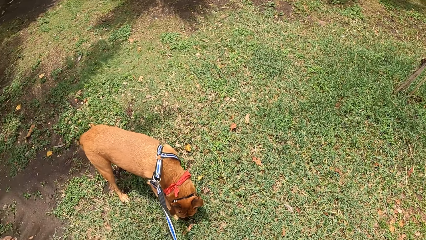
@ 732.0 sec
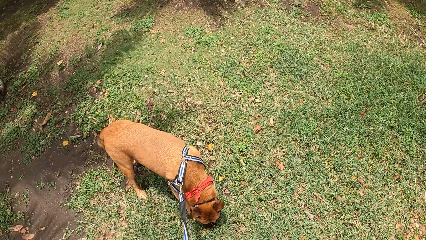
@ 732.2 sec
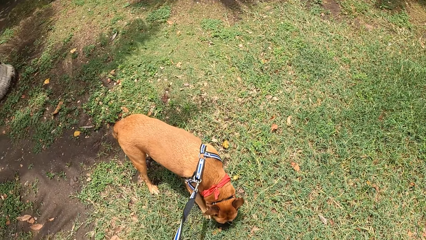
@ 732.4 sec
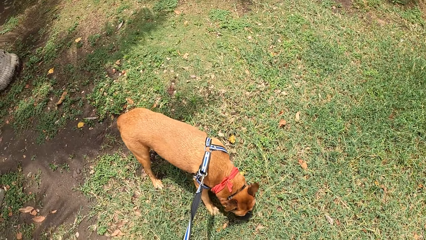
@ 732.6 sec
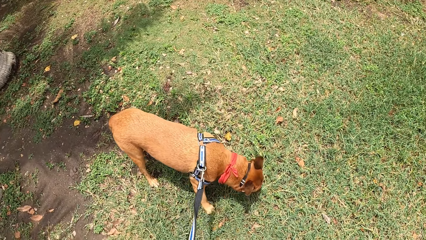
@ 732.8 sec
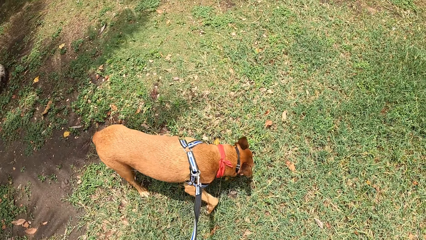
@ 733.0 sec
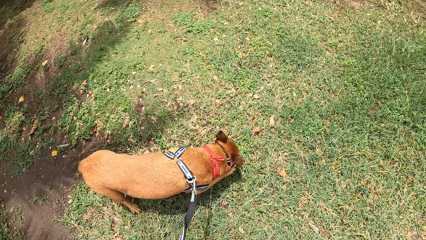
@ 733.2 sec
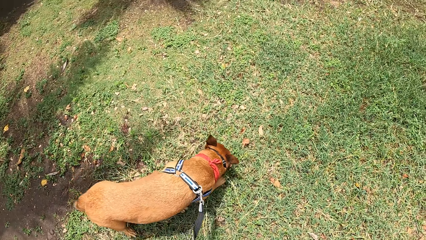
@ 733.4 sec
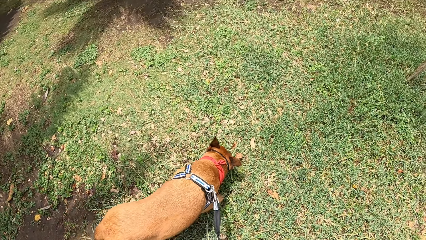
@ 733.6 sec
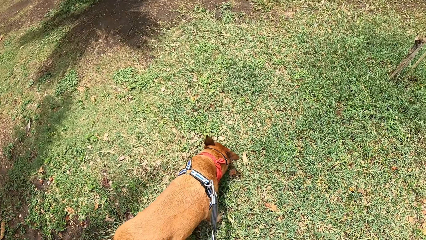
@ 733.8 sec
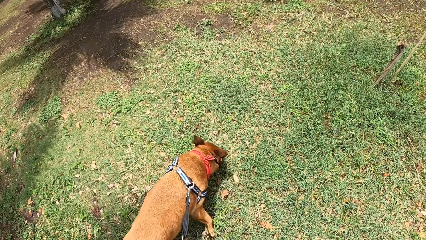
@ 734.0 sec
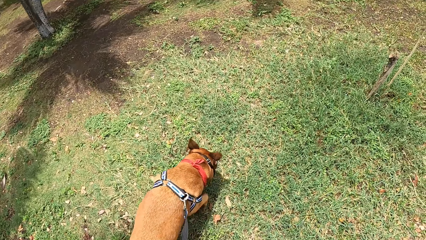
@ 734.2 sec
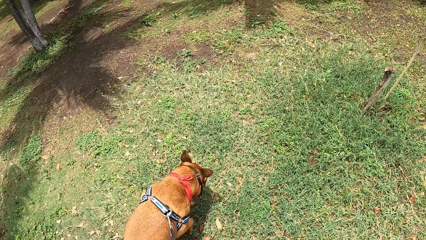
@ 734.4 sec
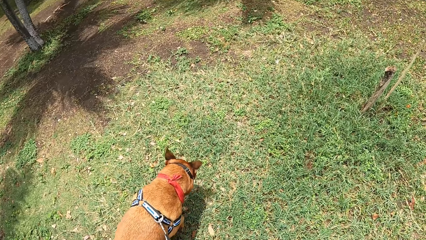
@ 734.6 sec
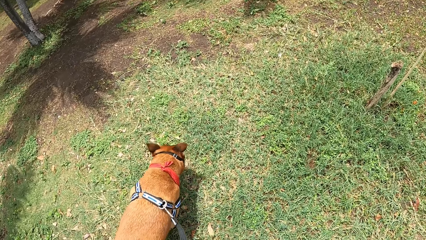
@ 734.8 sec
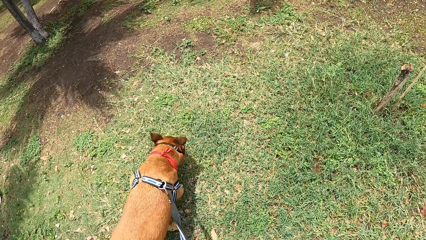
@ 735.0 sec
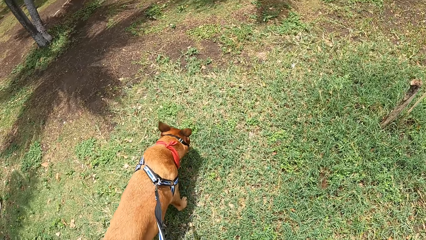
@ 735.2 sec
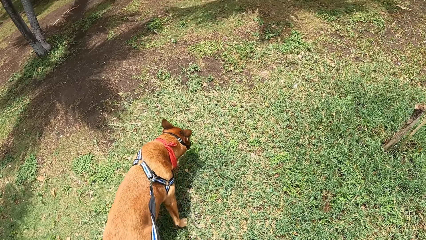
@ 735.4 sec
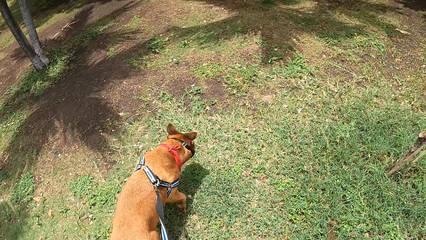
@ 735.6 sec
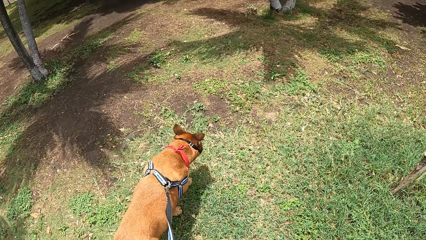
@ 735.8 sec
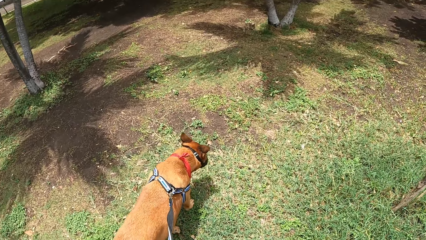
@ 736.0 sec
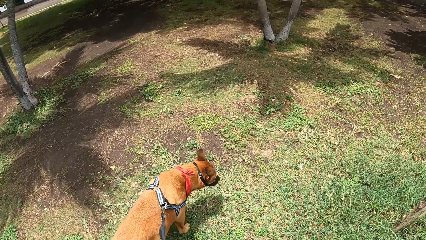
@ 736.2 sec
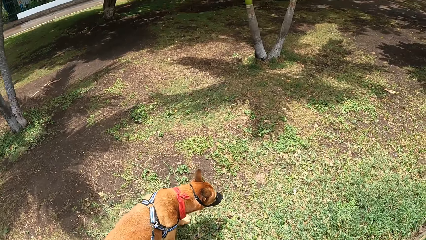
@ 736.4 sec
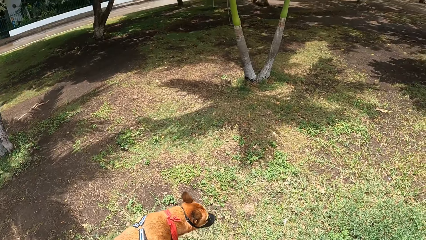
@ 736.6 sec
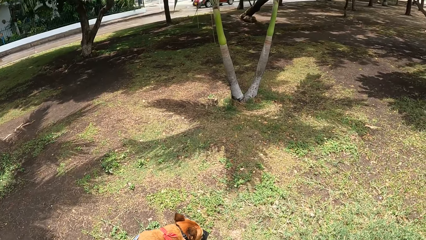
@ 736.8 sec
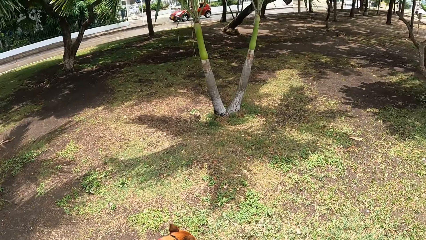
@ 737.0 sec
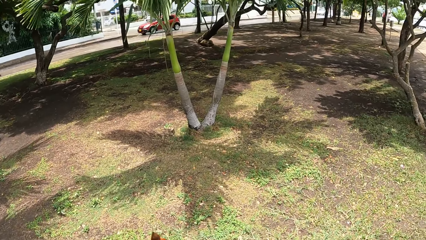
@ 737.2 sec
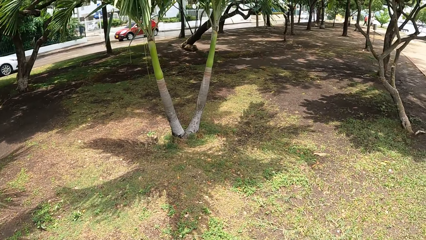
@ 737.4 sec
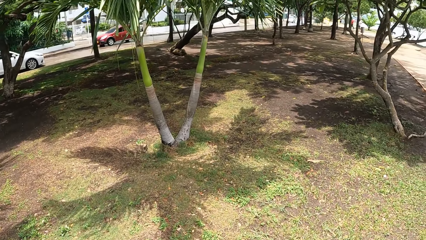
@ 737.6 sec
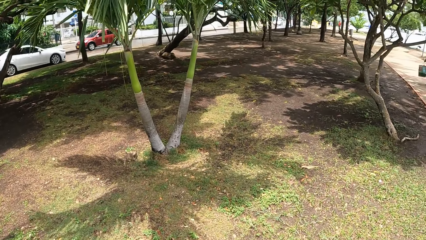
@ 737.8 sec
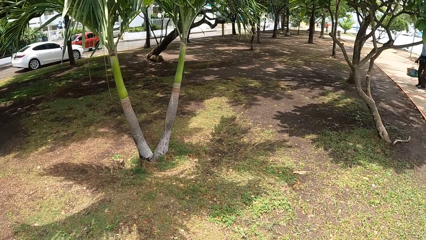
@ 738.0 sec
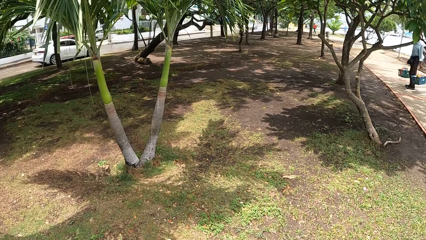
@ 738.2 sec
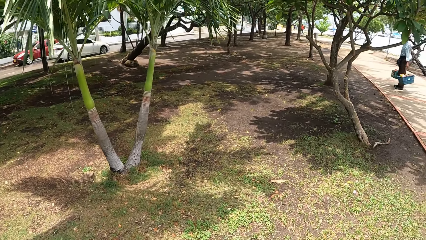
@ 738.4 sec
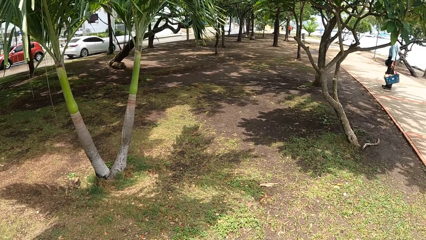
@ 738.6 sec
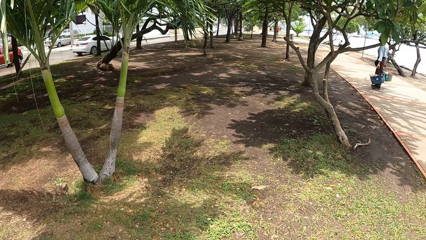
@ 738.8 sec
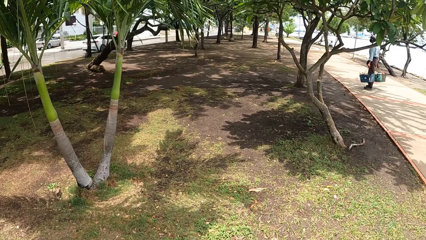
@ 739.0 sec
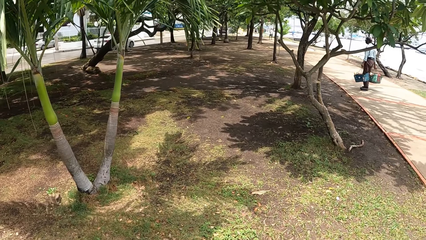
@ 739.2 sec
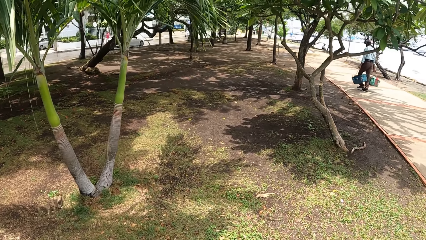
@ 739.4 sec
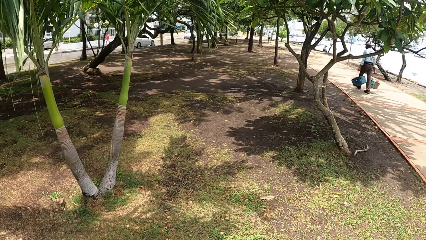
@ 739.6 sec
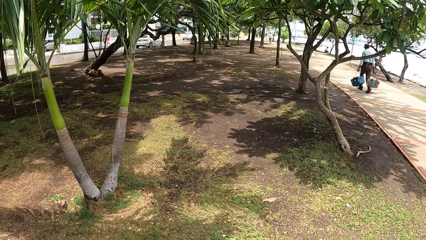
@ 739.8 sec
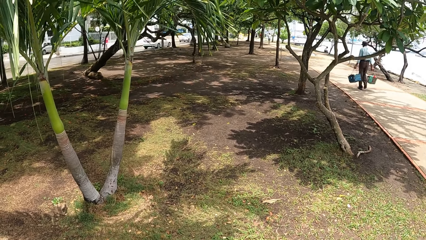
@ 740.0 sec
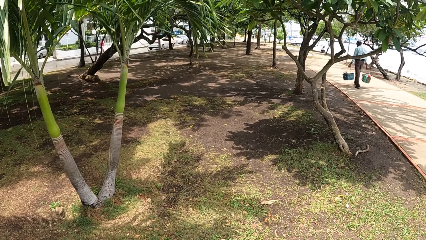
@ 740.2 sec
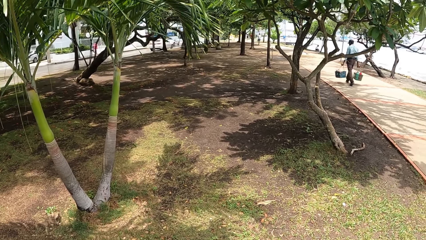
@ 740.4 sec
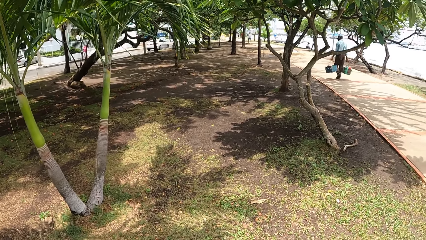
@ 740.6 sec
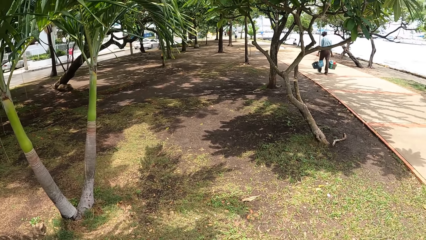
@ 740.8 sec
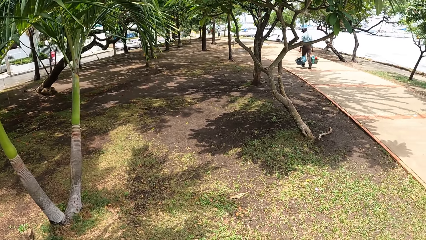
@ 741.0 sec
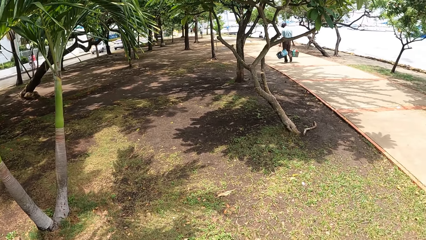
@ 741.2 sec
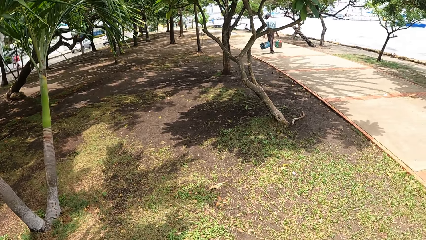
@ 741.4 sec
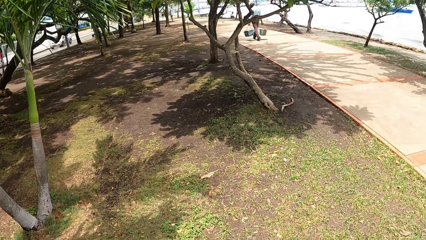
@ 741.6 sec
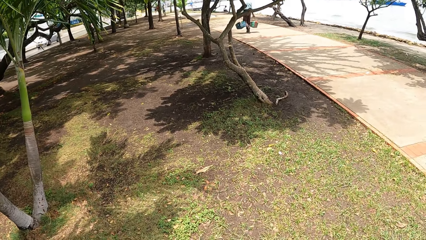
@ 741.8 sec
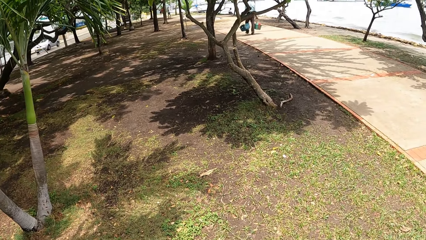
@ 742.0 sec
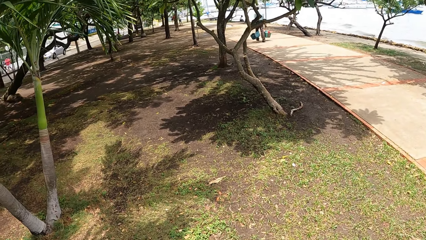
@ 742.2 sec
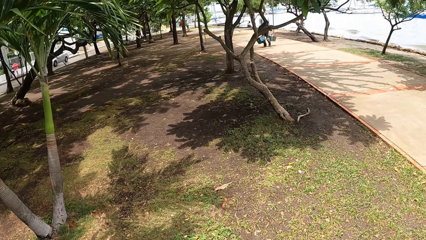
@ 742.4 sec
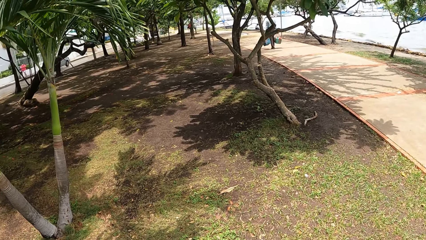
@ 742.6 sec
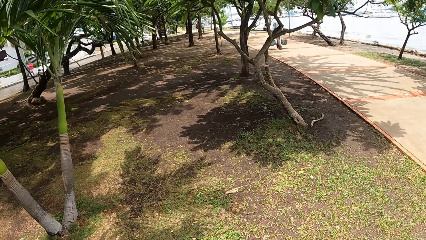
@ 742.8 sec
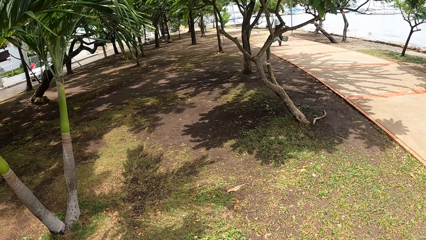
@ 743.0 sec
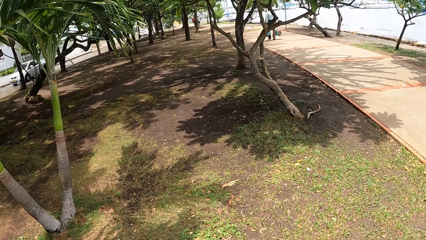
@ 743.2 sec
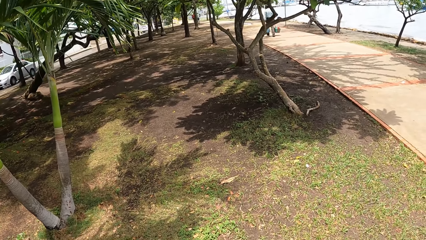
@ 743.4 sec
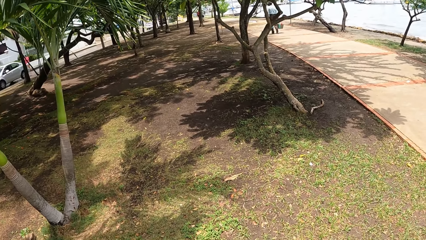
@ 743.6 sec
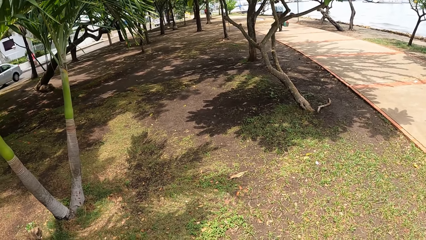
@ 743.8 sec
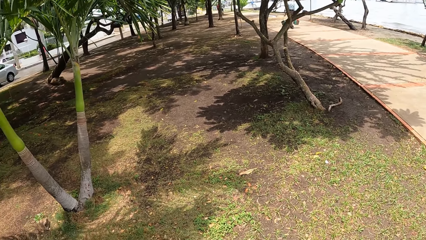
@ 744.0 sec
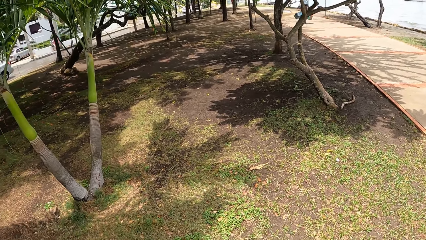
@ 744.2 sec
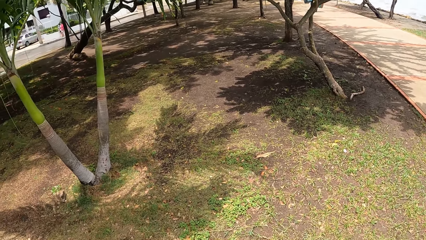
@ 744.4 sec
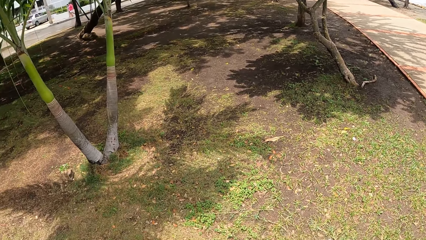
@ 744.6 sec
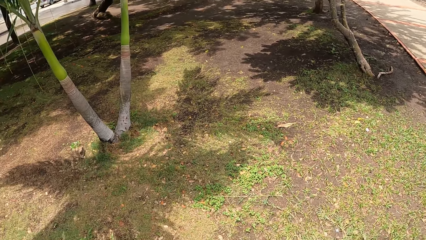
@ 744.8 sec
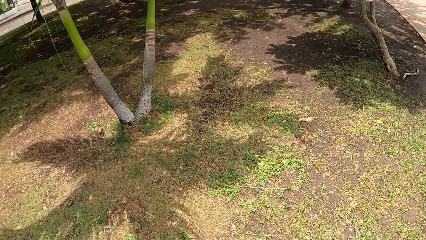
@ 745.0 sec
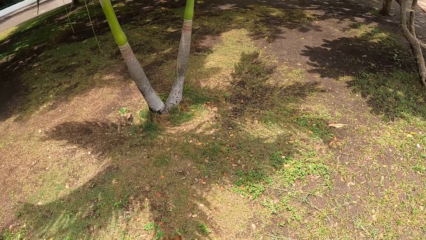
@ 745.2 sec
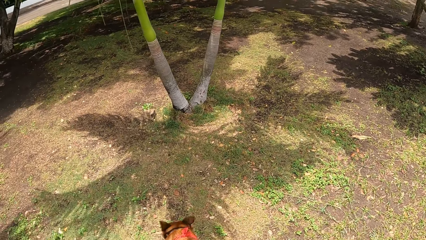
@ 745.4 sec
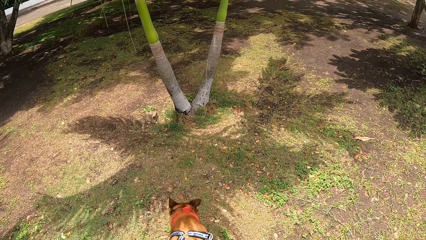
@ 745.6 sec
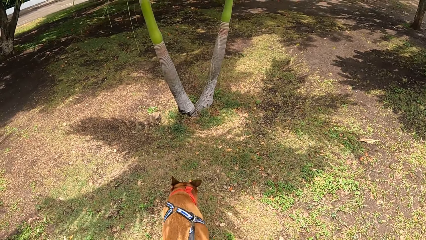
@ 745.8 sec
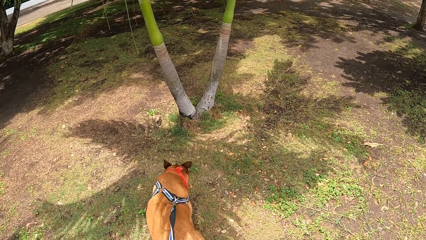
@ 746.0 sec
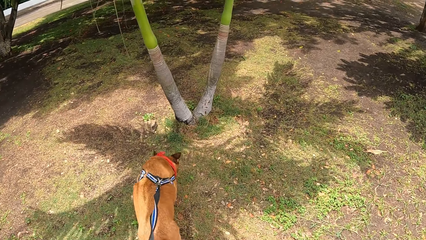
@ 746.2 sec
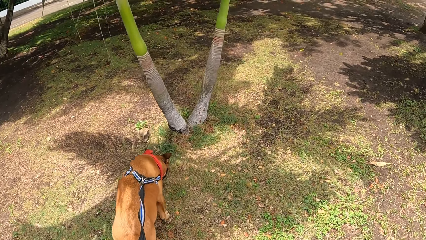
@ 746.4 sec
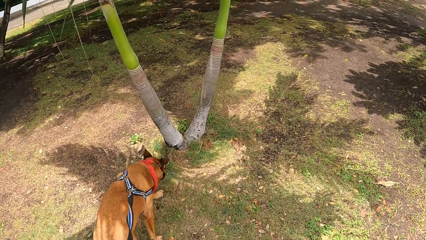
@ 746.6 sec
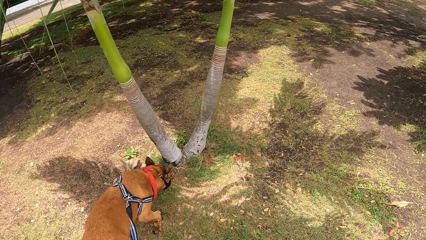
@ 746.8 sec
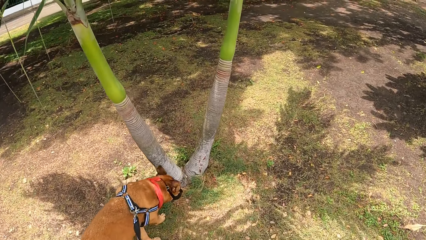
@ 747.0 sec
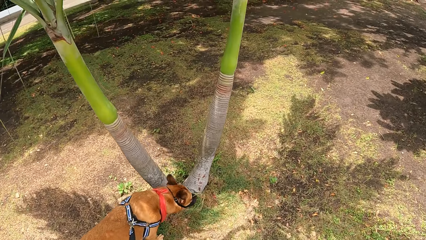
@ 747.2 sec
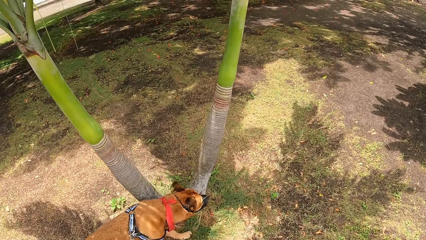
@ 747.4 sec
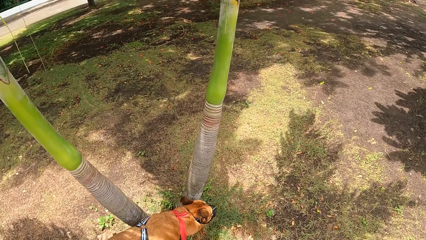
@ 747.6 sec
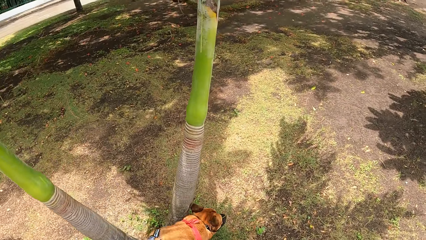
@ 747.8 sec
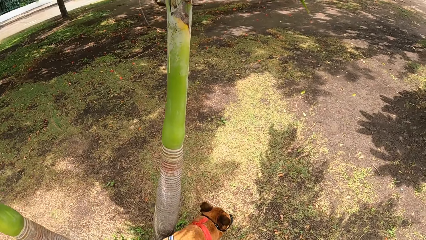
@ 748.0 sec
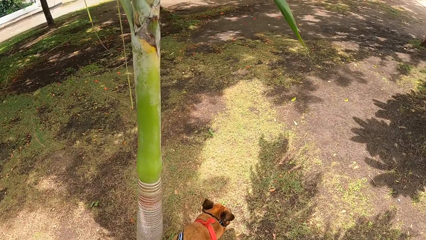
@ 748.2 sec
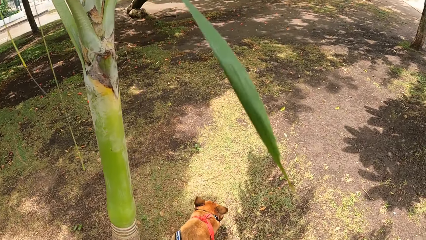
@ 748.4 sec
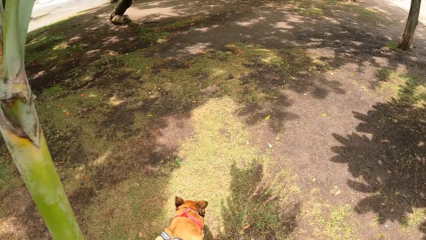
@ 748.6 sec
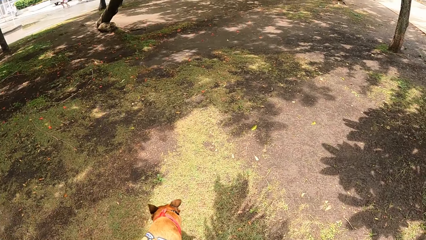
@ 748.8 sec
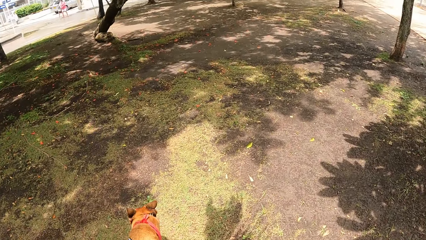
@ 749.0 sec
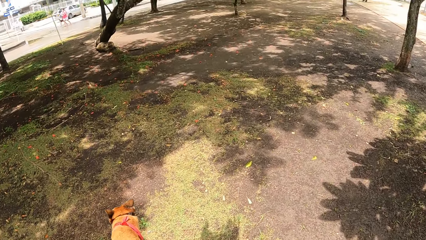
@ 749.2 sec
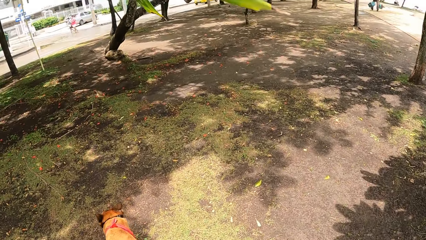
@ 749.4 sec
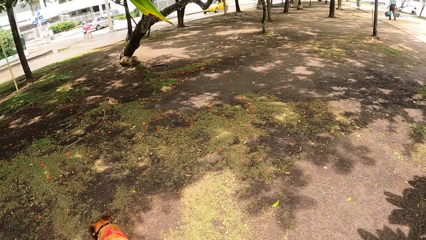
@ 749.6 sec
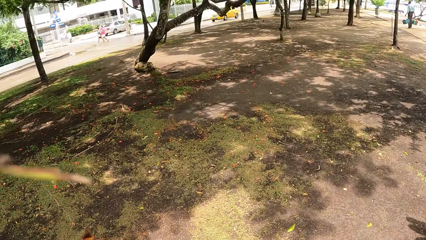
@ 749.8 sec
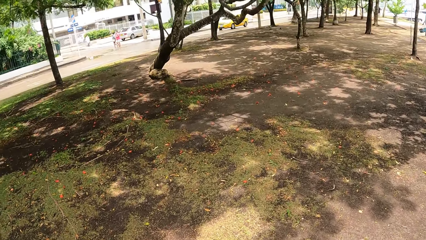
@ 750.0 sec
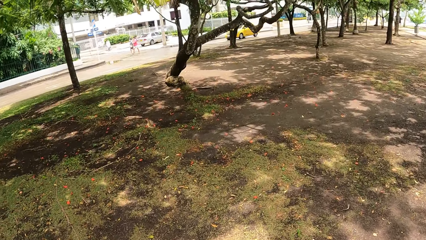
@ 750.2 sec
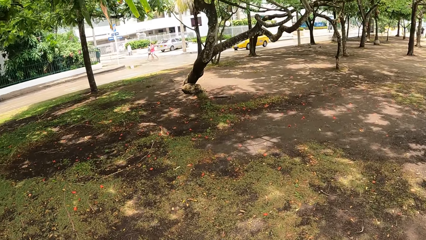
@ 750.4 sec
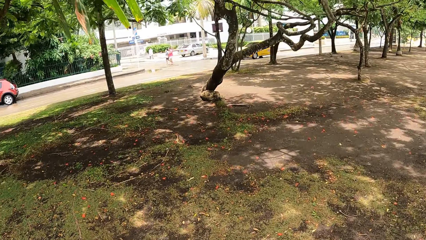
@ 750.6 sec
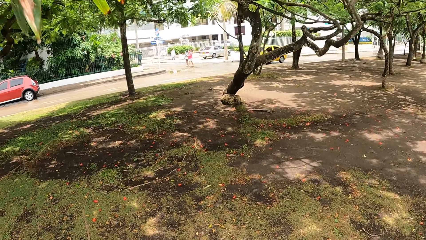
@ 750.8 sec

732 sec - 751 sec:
The camera wearer moves around. They look around. A man walks around. The camera wearer moves around. They walk outside with a dog leashed.
